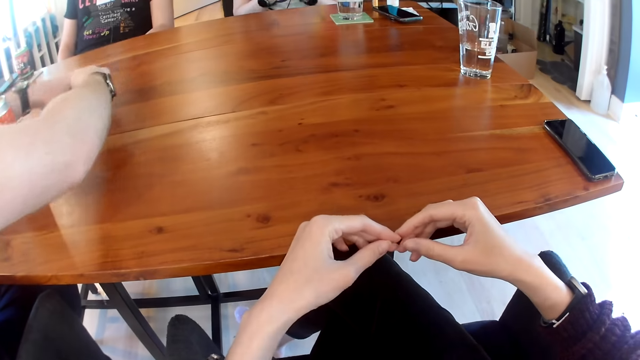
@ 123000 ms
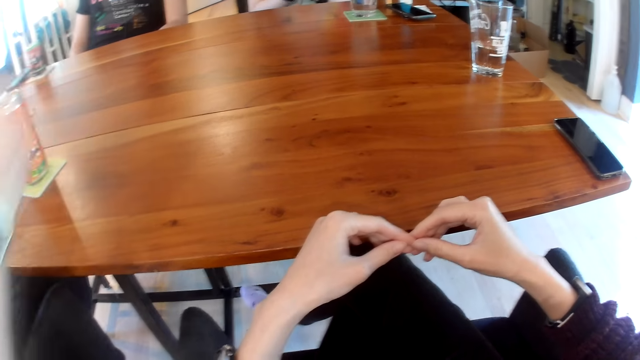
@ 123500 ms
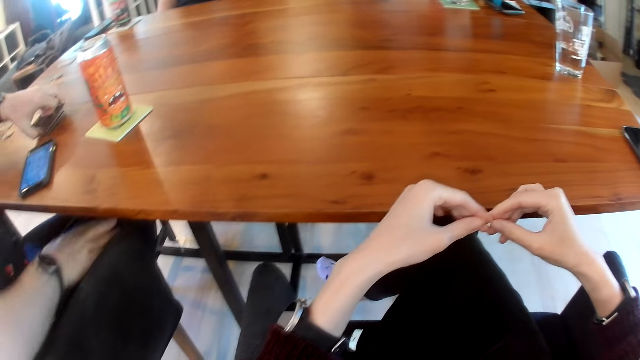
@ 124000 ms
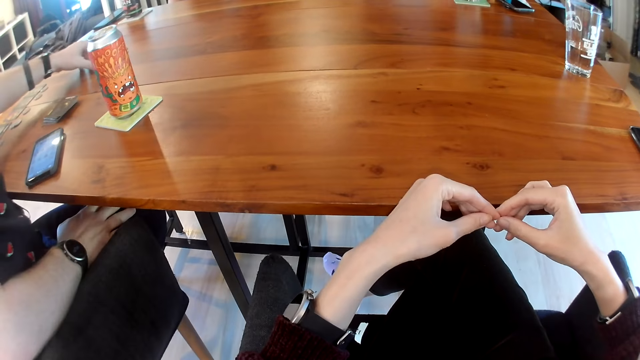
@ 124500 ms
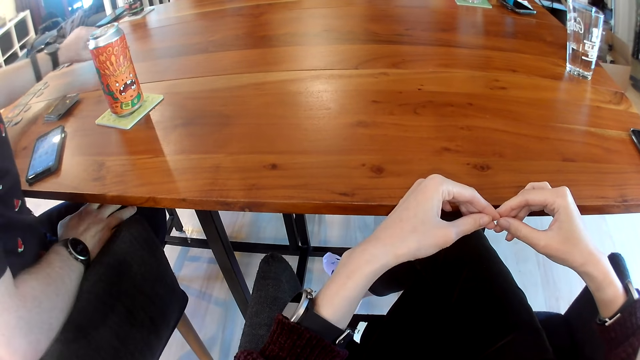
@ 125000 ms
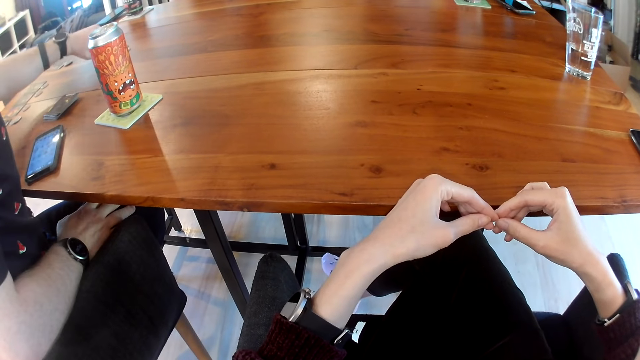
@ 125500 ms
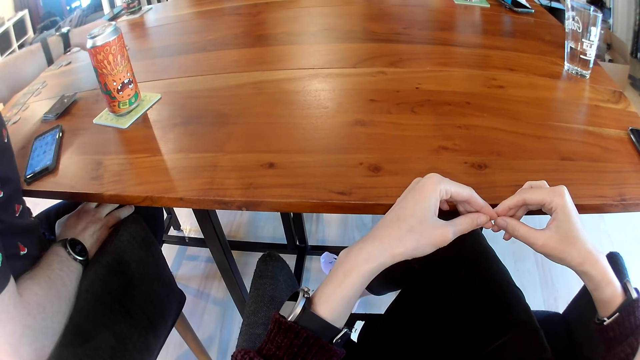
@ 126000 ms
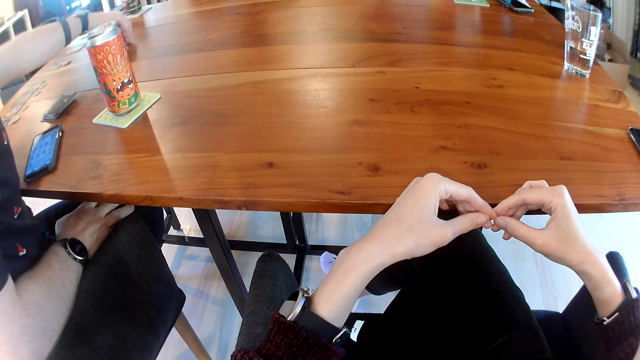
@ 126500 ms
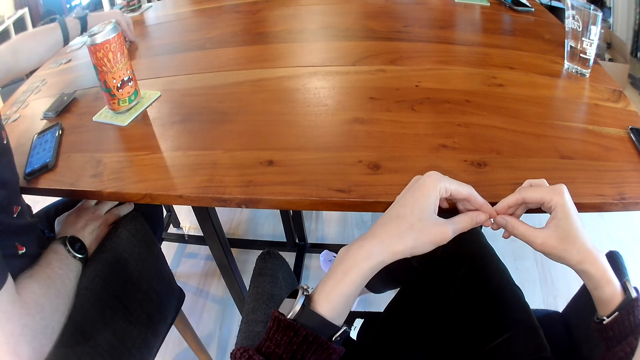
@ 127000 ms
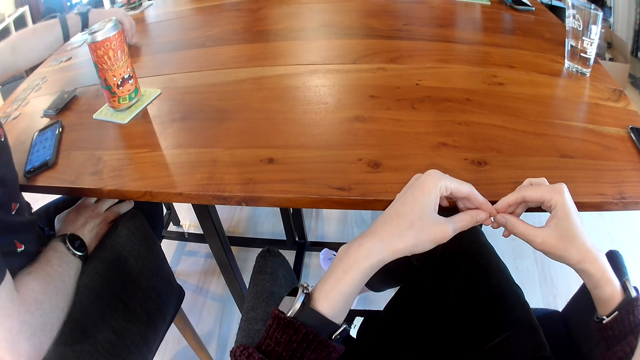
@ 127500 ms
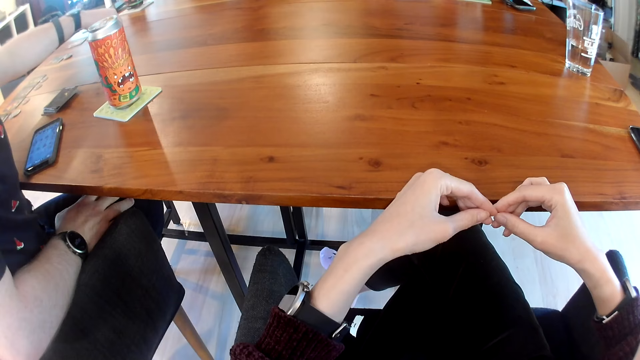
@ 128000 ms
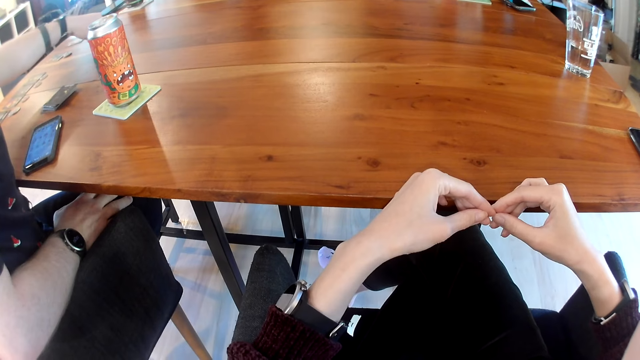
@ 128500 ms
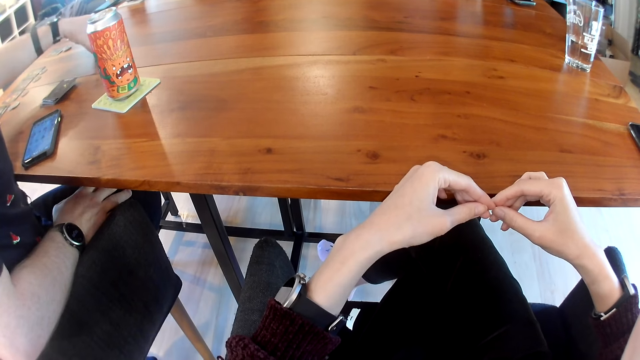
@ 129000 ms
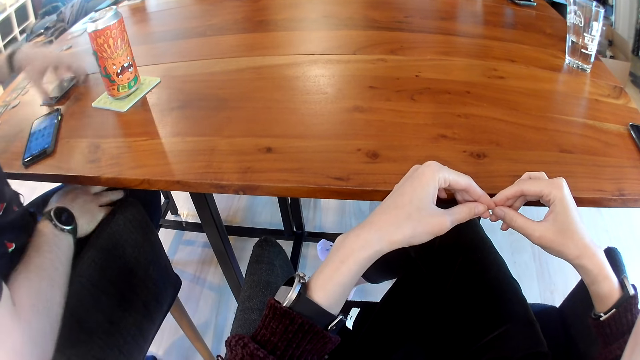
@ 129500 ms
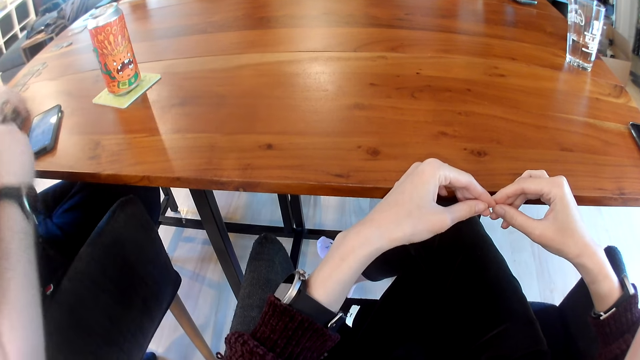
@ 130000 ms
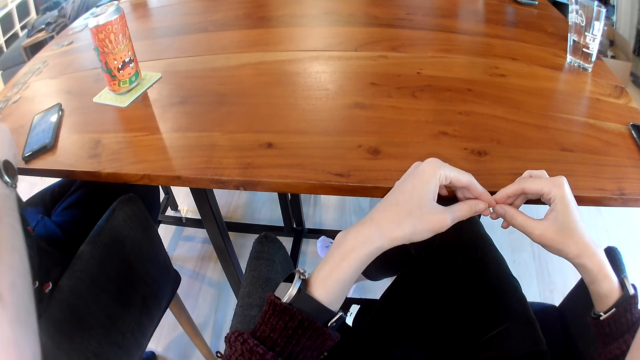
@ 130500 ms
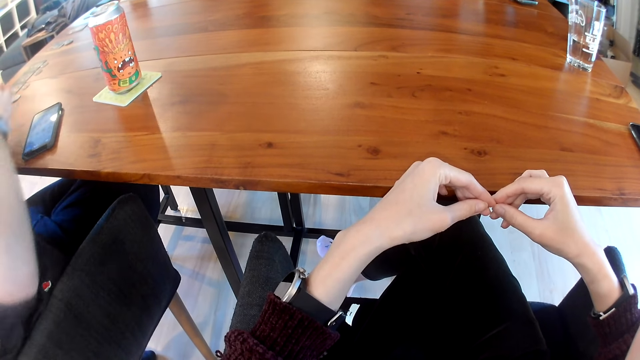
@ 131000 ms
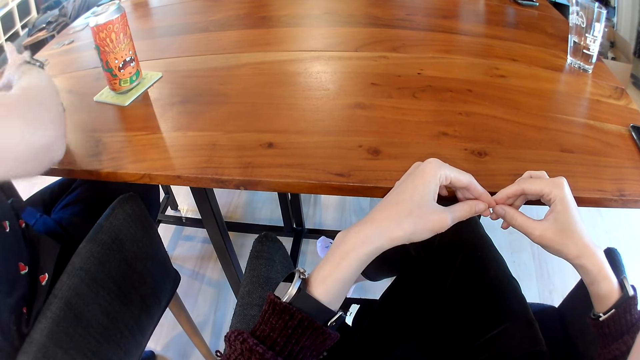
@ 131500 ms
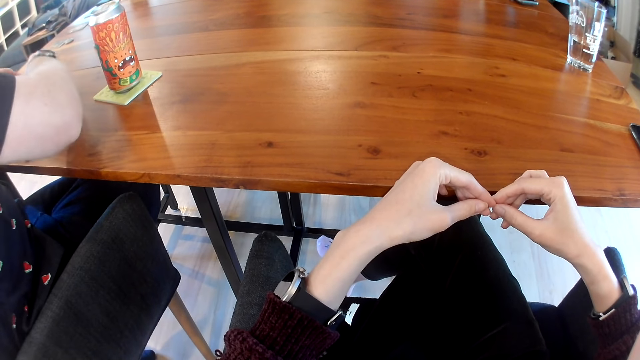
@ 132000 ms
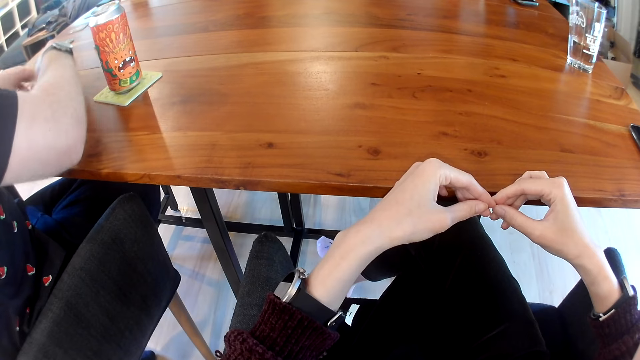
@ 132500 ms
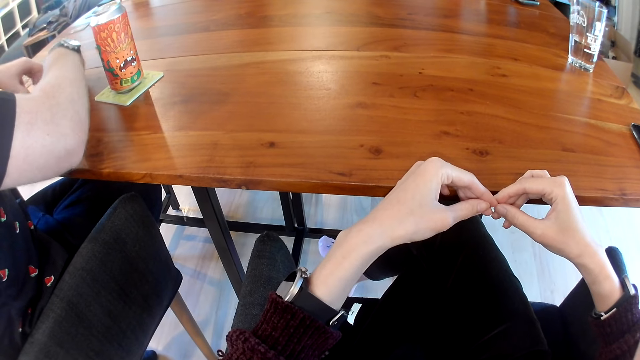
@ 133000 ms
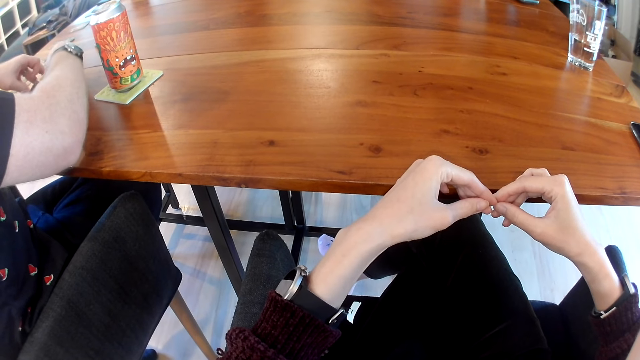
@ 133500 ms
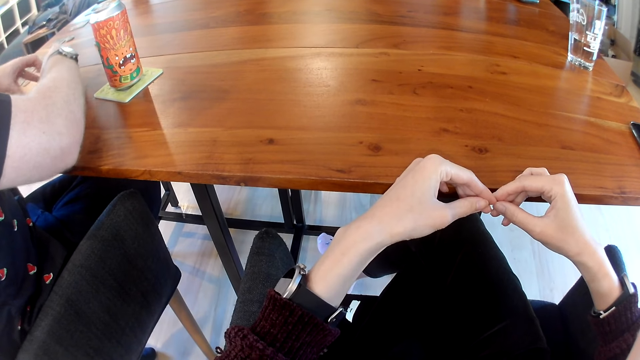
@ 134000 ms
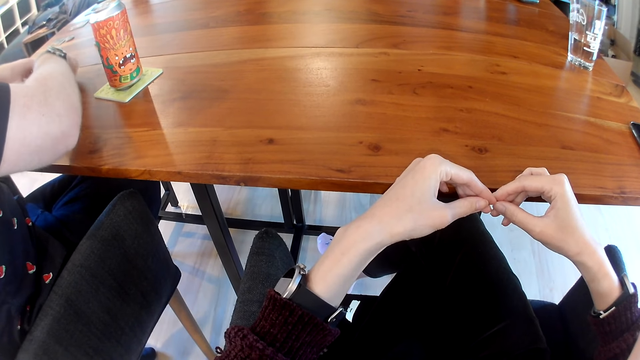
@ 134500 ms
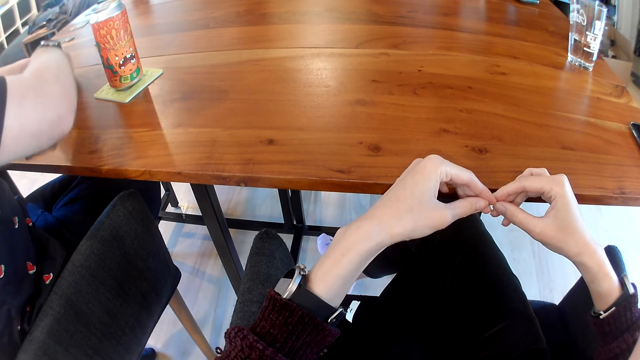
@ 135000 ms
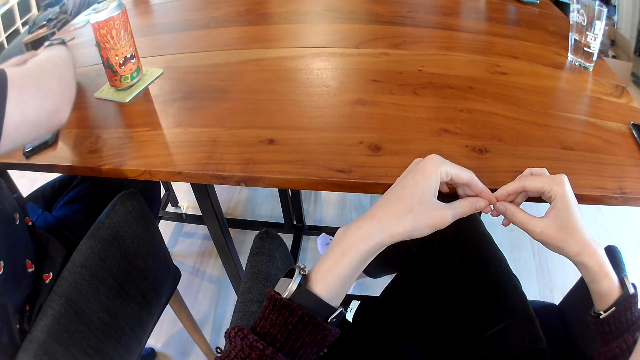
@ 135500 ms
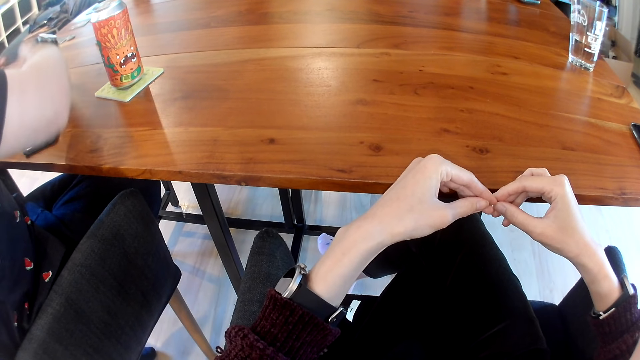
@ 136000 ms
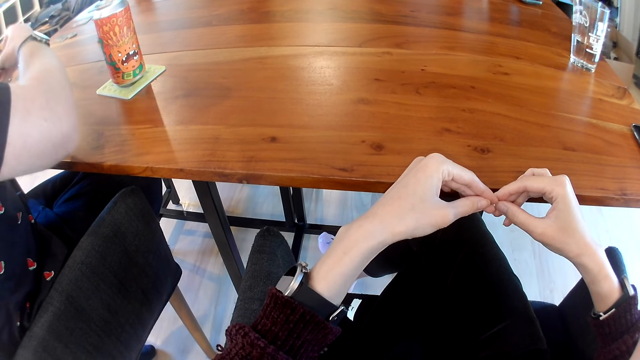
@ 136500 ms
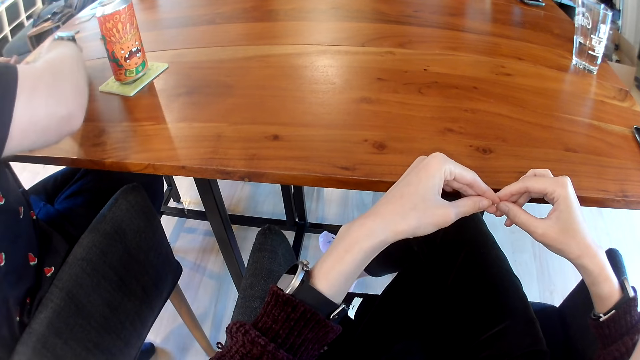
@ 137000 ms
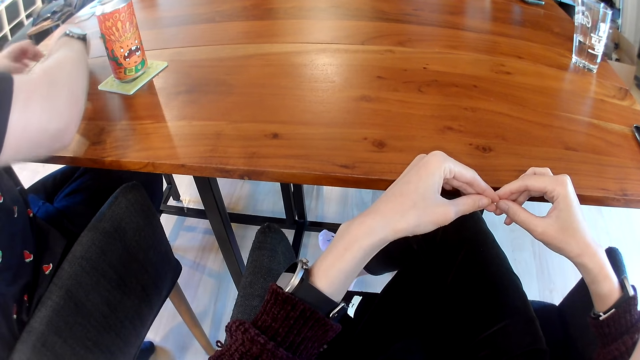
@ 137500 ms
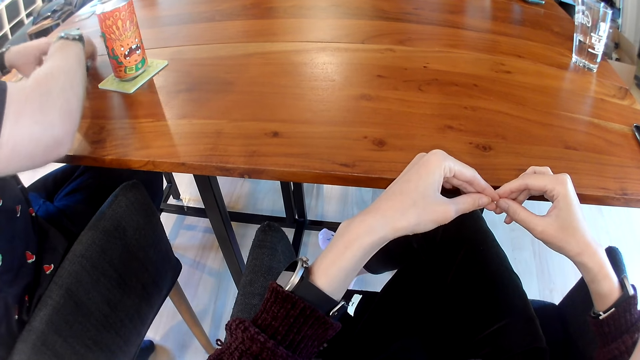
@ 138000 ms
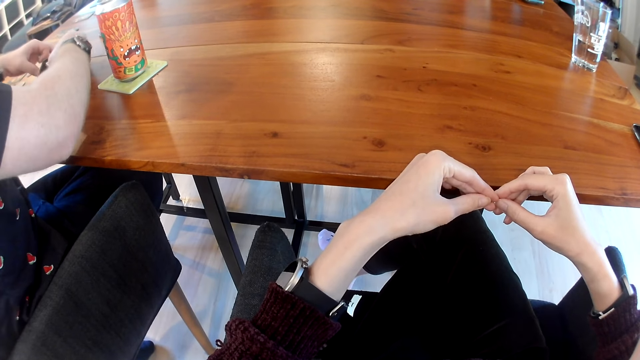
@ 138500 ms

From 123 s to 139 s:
A man arranges some cards with his hands. The camera wearer joins the fingers. The man picks up the cards with his left hand, drops the cards with his left hand and stacks some coins with his left hand. The camera wearer looks at the can on the table mat. The man picks up the cards with his left hand and shuffles the cards with his hands. The camera wearer looks at the hands of a person.

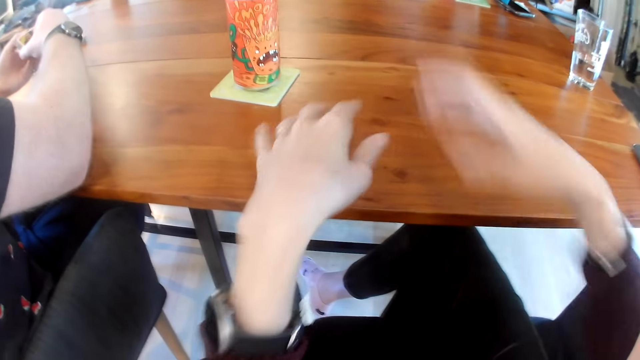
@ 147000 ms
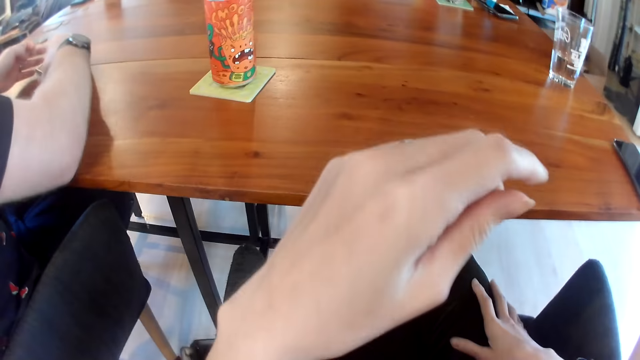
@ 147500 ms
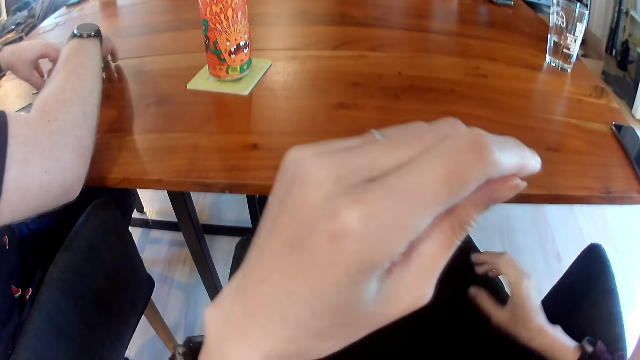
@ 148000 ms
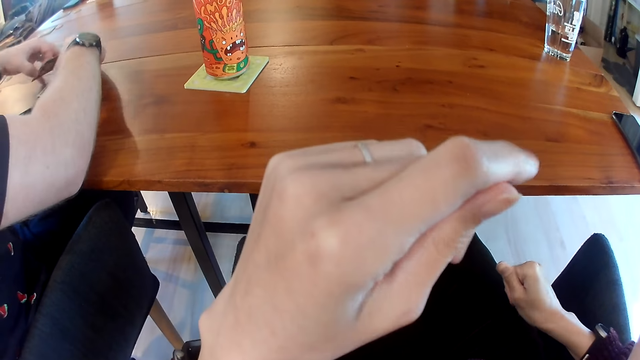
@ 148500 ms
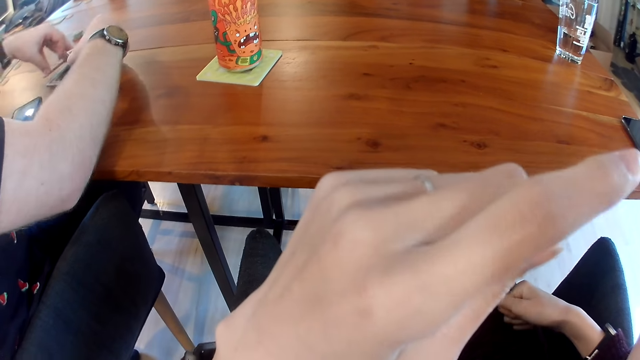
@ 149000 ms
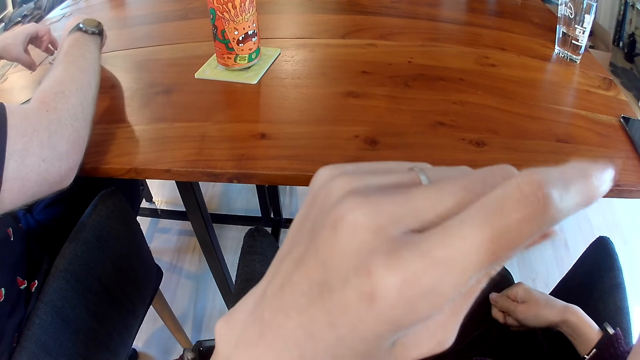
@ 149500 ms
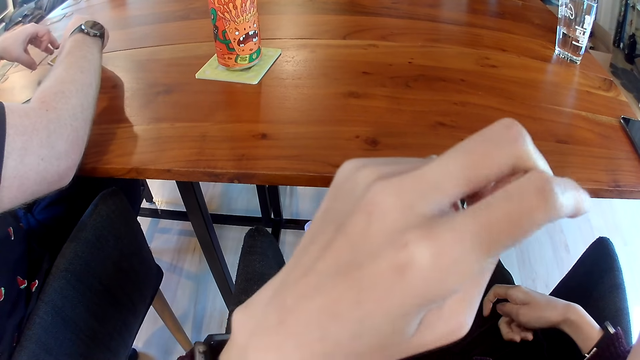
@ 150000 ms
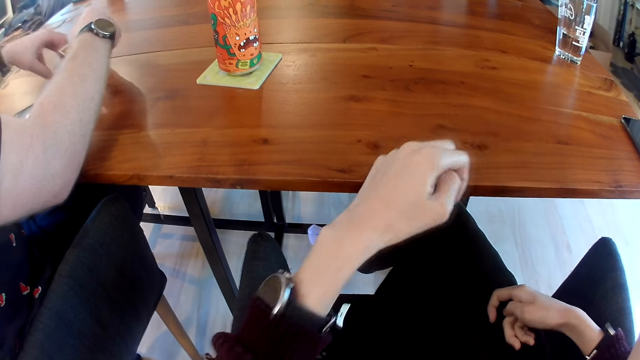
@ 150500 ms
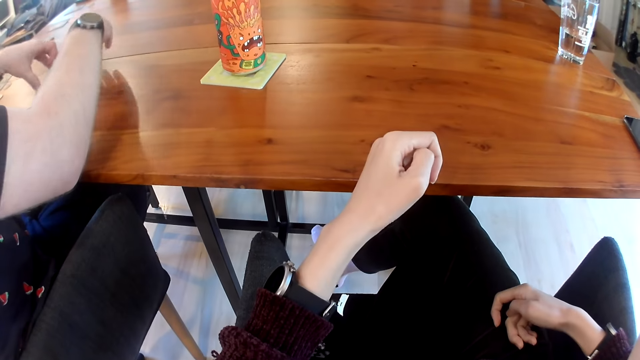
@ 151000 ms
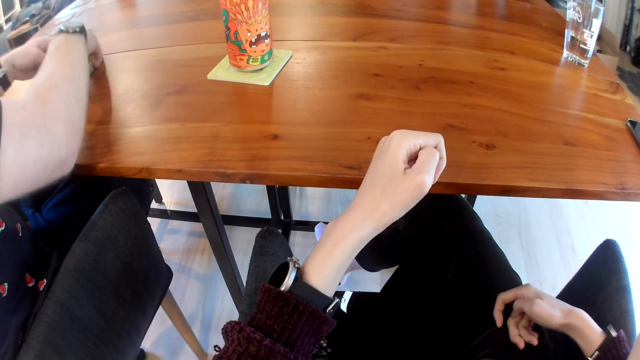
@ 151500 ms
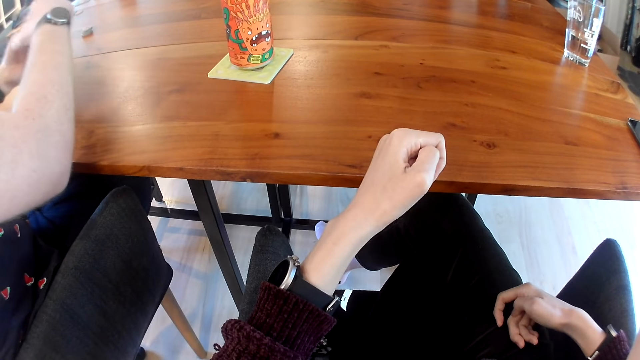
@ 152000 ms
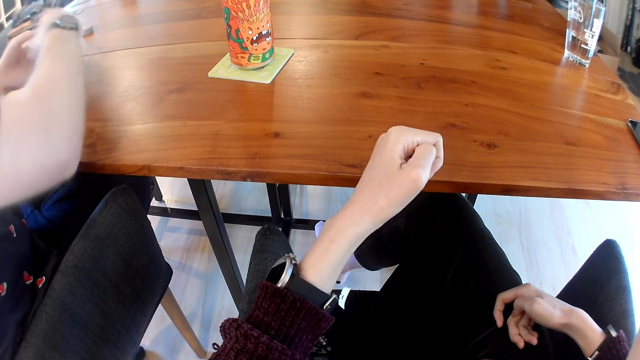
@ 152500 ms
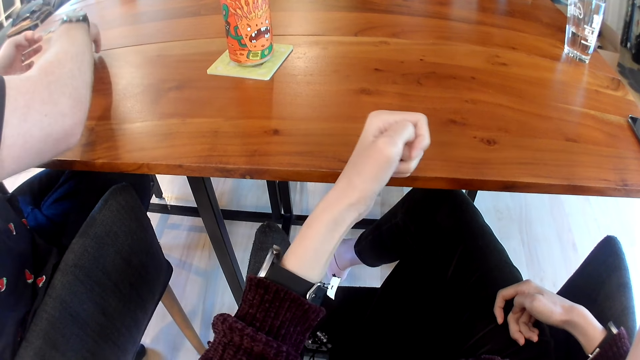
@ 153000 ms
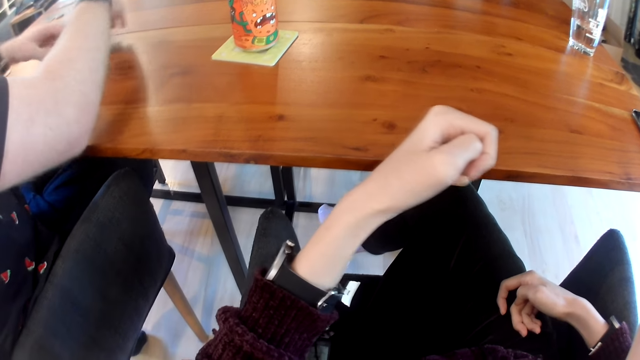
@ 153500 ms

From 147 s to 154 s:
The camera wearer looks at the hands. They place the left hand on the table.
